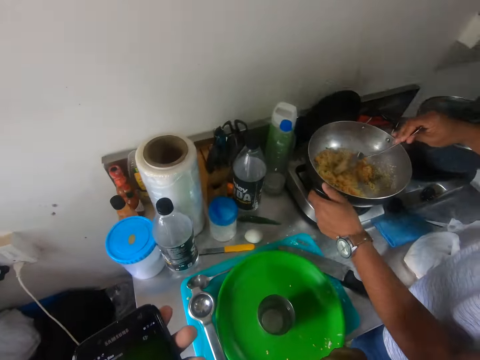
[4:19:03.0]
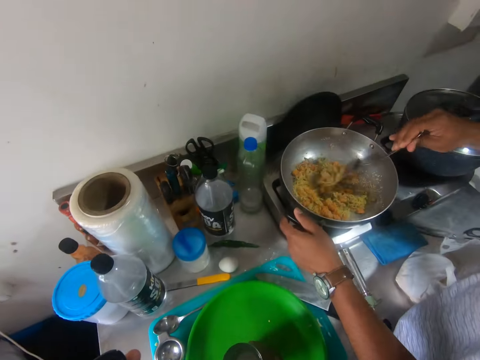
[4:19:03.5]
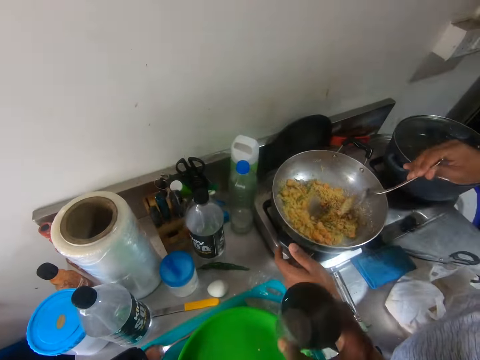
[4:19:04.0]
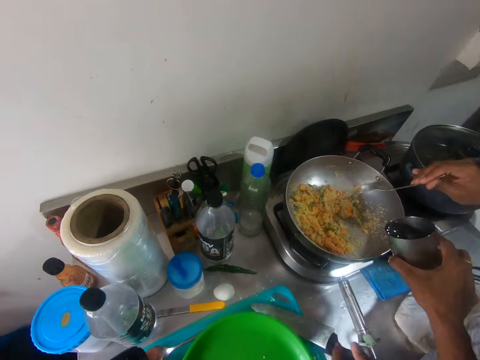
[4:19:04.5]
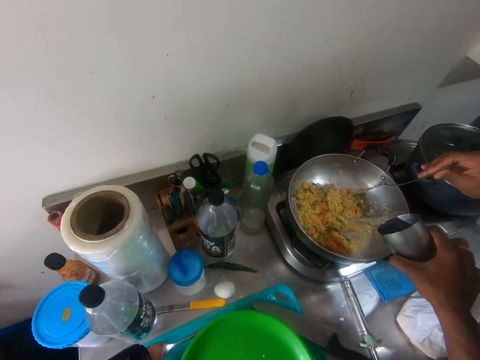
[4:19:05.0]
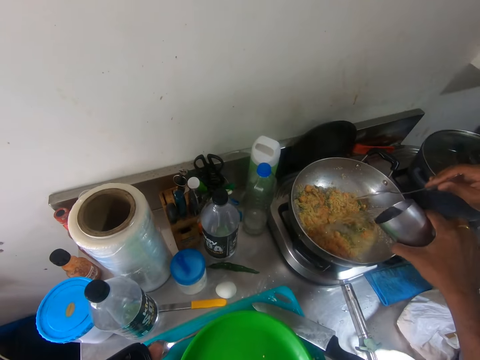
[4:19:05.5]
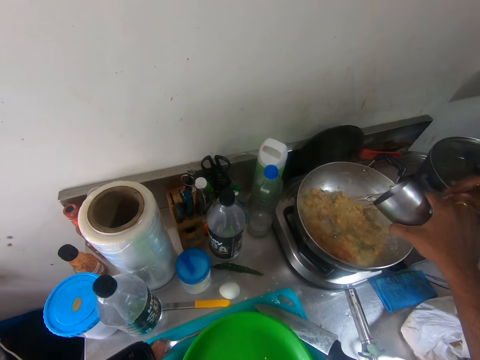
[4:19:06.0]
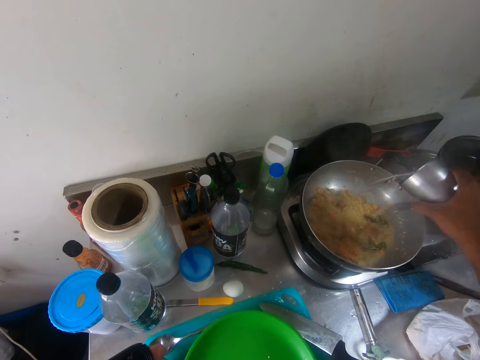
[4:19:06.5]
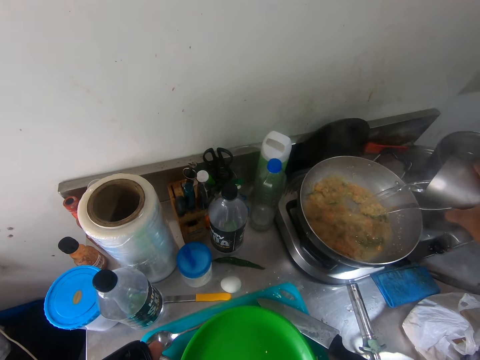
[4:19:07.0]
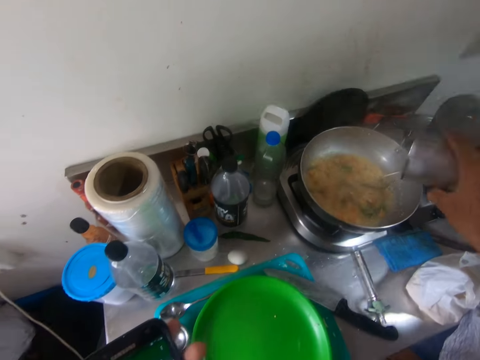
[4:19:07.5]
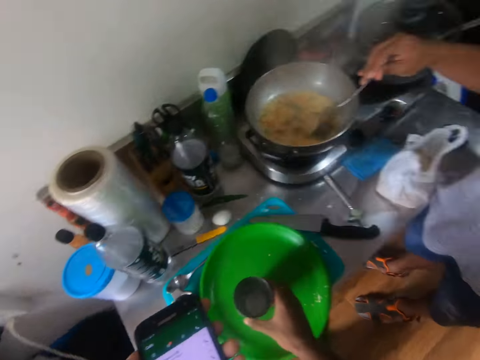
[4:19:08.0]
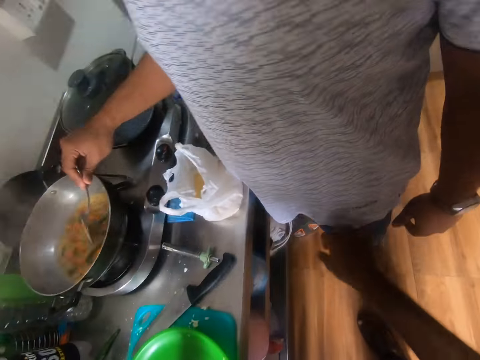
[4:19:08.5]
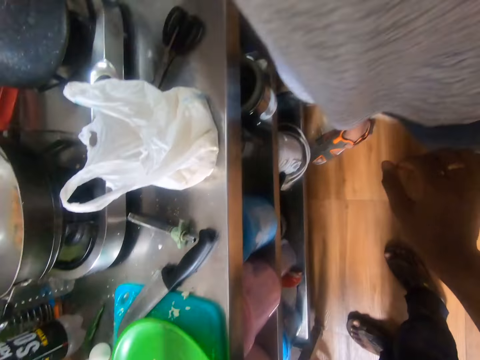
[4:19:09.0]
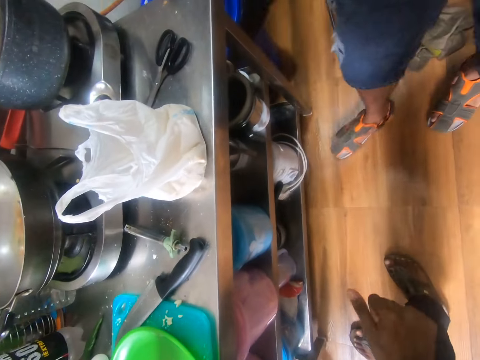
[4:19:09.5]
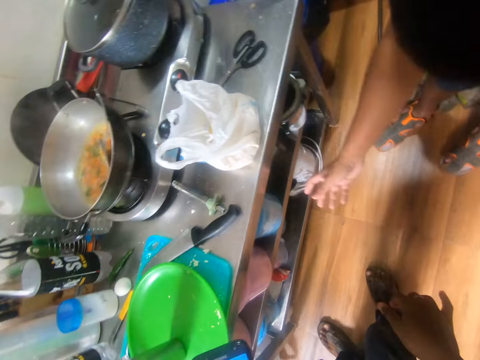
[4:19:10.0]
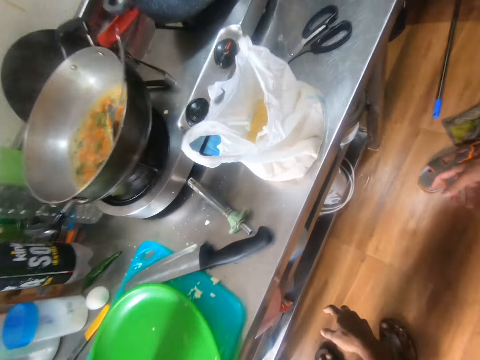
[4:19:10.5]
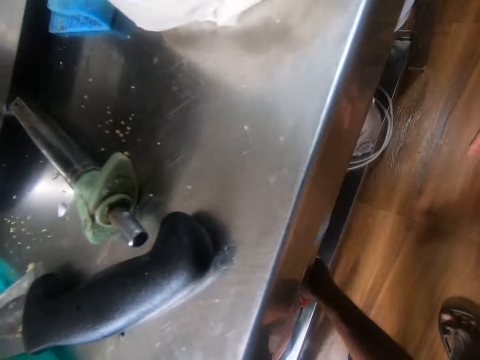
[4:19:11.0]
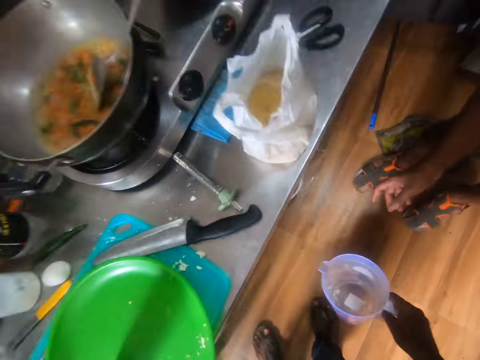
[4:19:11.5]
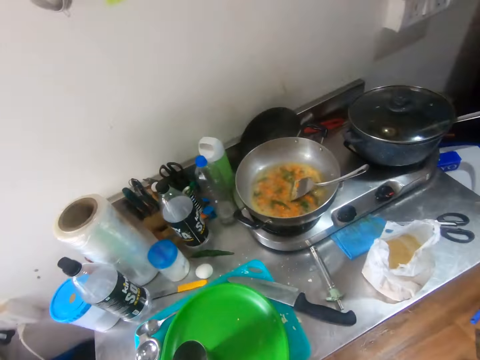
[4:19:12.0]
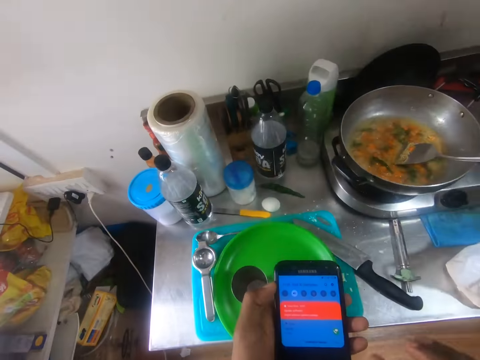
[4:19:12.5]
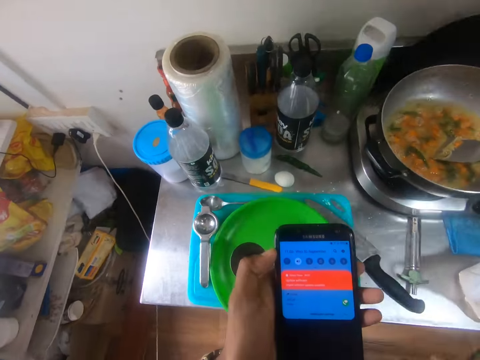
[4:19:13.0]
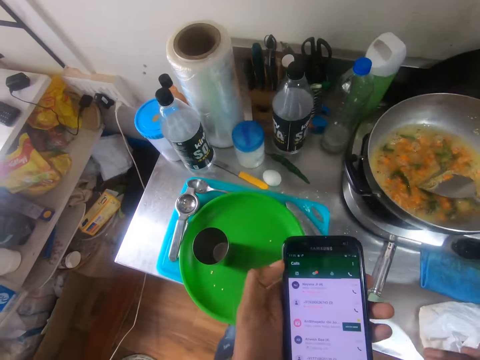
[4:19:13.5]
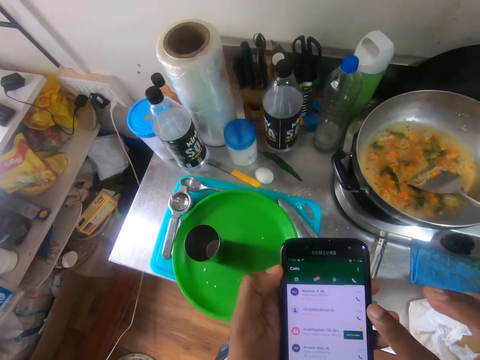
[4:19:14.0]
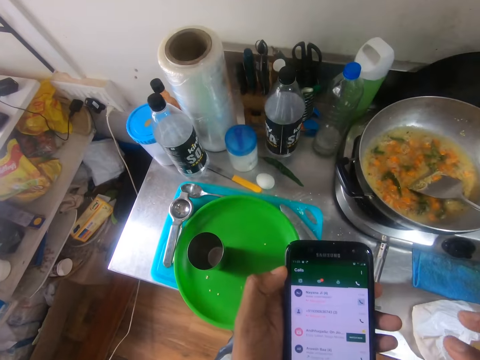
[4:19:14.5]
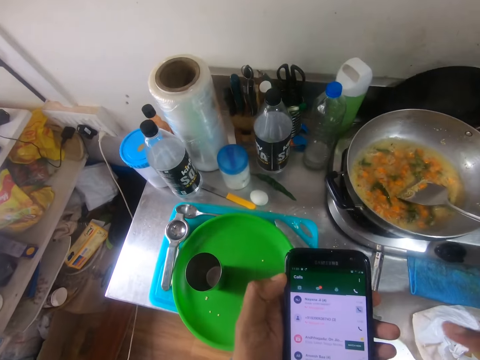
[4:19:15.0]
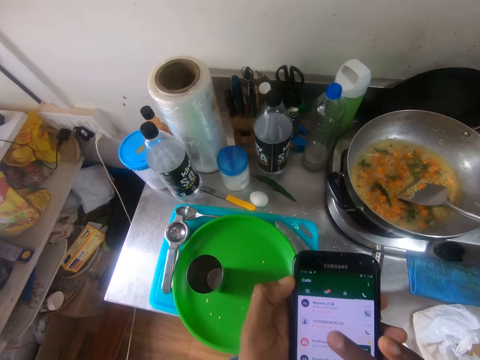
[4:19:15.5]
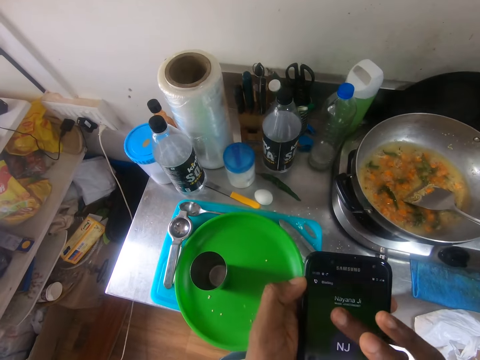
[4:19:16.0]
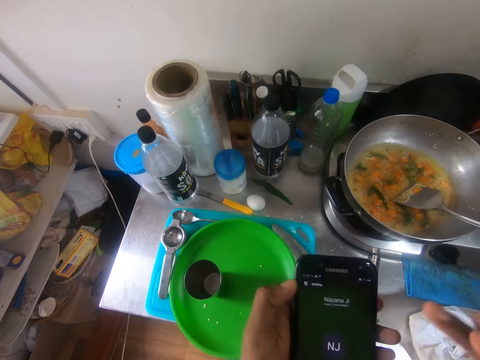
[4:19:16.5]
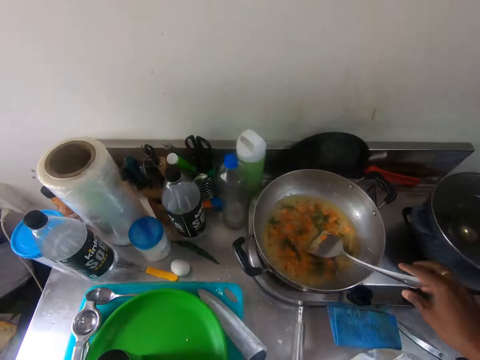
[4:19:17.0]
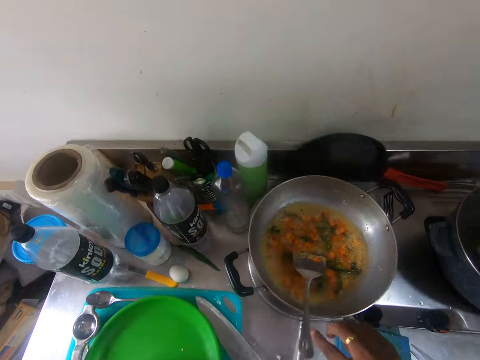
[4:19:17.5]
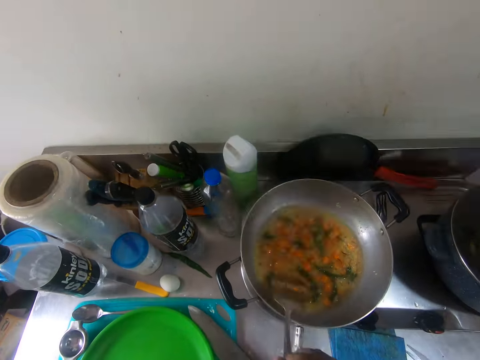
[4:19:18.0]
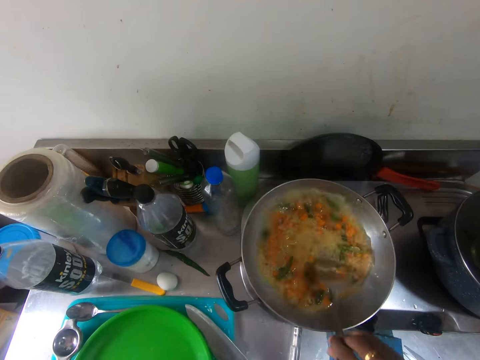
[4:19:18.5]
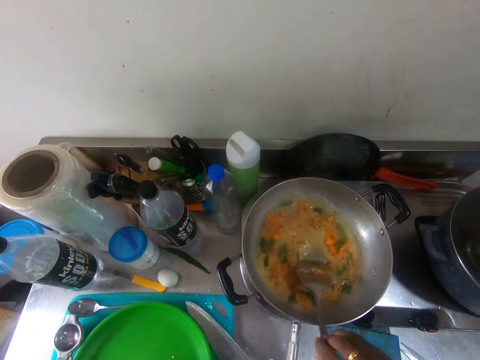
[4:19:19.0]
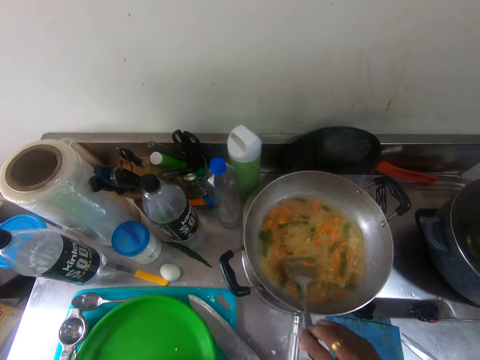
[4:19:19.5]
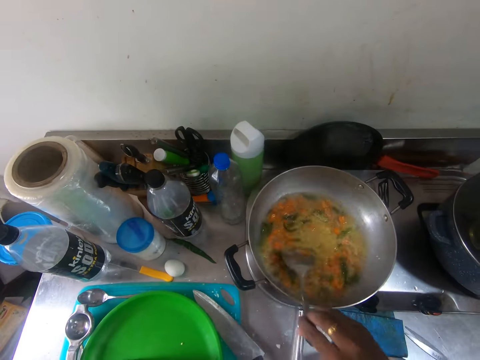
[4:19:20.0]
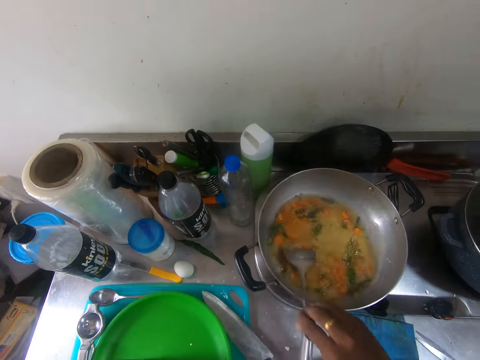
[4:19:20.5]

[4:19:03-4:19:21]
The camera wearer picks a cup of water on the cabinet with his right hand. He pours the water in the pot from the cup in his right hand. He drops the cup on the cabinet with his right hand. He shoves a man with his right hand. The man moves. The camera wearer picks a jug from the cabinet with his right hand. He operates the phone with his left hand. He operates the phone with his right hand. He picks the stirring spoon in the pot with his right hand. He stirs the pot with the stirring spoon in his right hand.

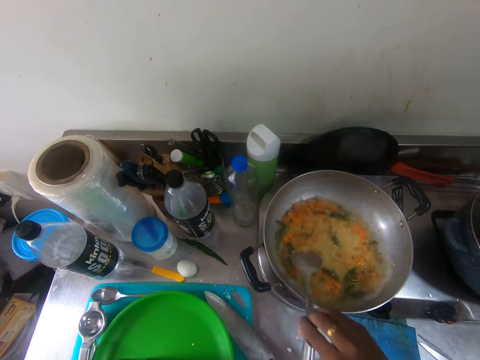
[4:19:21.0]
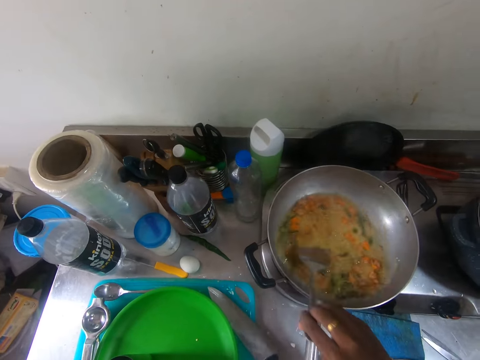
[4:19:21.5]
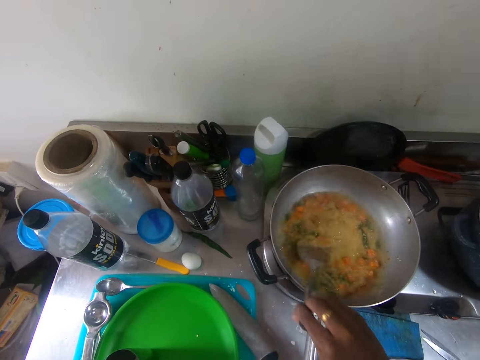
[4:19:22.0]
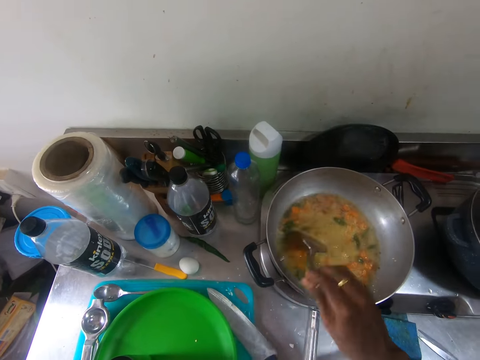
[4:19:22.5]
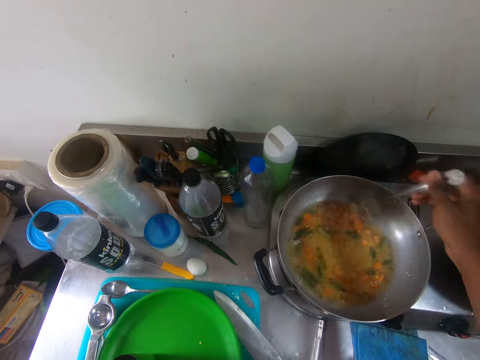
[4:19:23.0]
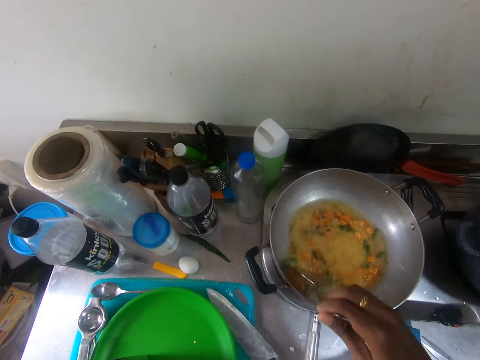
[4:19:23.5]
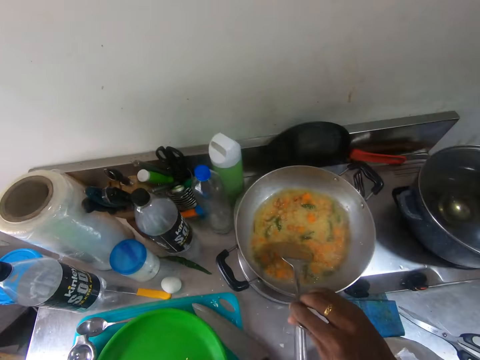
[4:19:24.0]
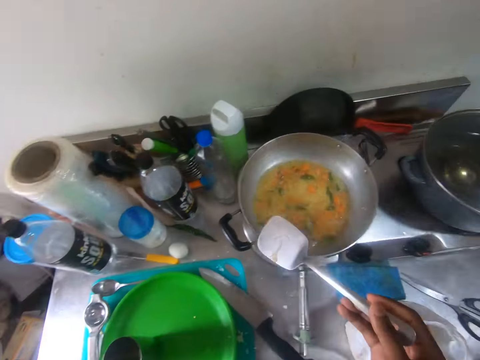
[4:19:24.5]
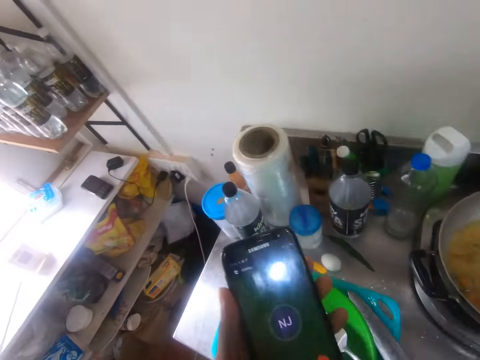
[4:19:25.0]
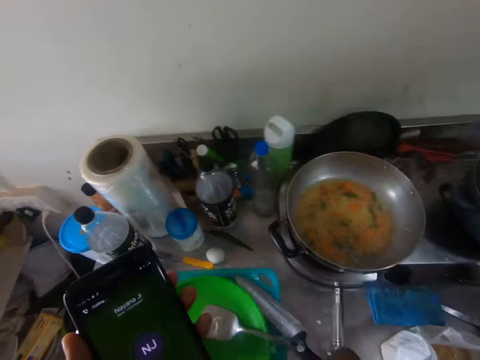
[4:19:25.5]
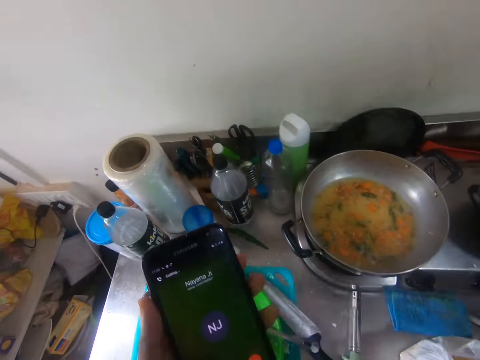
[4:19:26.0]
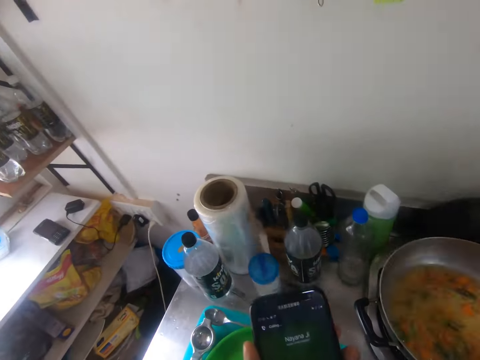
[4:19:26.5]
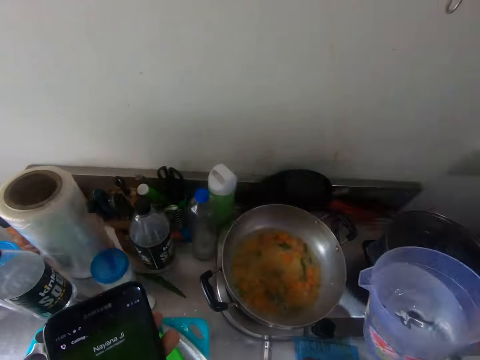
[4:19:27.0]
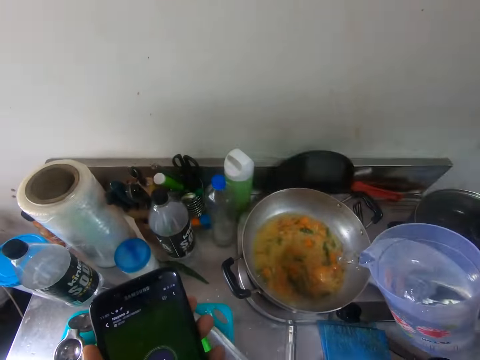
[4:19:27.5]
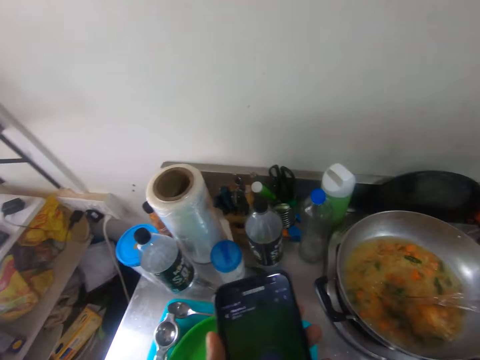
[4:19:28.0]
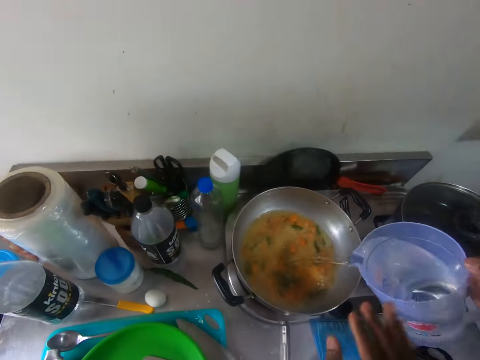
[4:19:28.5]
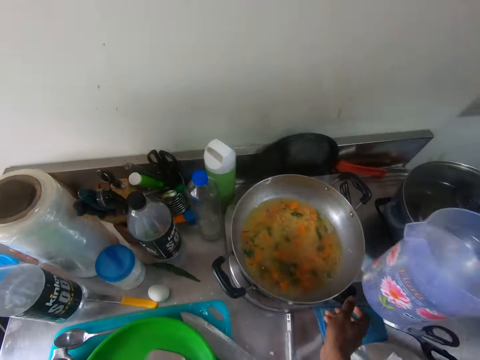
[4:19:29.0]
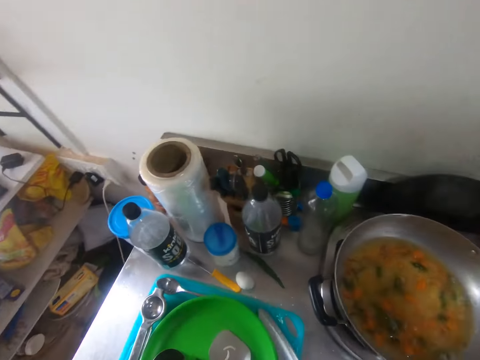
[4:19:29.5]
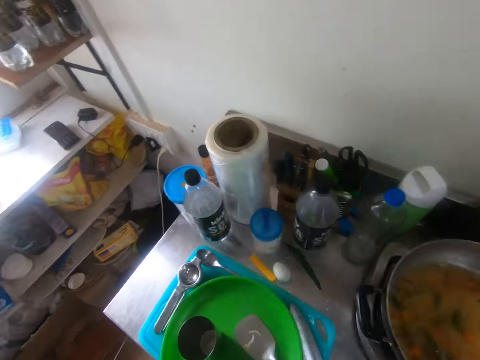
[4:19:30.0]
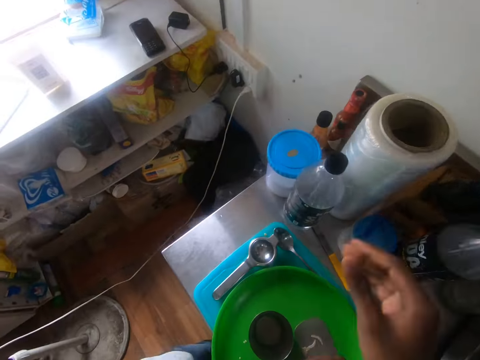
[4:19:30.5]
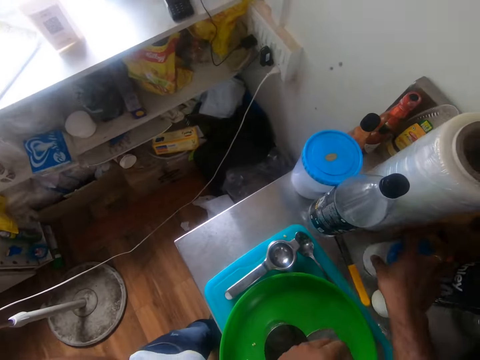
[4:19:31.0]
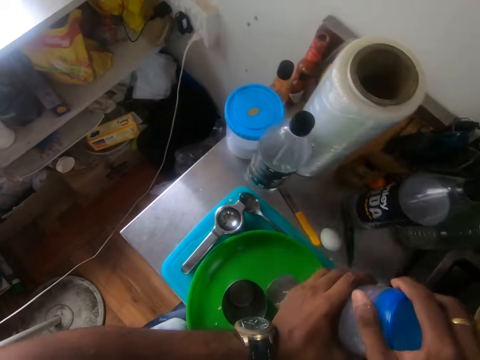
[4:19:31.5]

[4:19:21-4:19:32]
The camera wearer drops the stirring spoon on a tray on the cabinet with his right hand. A man pours the water in the pot from the jug in his right hand. The camera wearer operates the cooker with his right hand. He talks on the phone with another man. He picks a salt cup on the cabinet with his right hand. He opens the cup with his hands.
